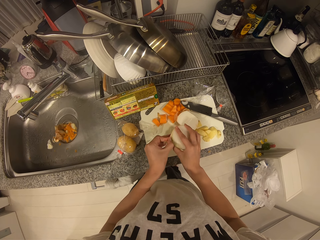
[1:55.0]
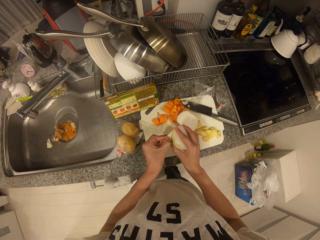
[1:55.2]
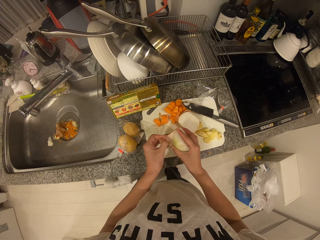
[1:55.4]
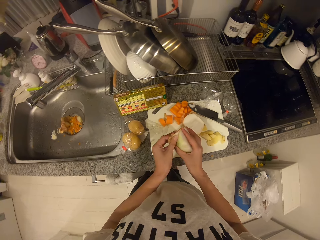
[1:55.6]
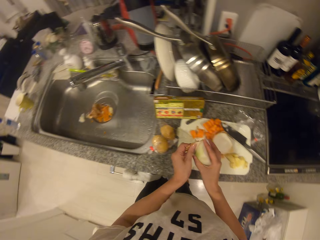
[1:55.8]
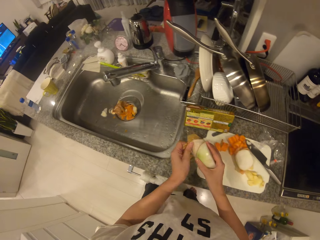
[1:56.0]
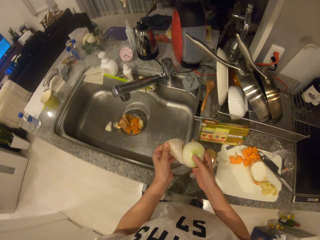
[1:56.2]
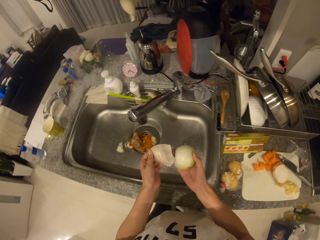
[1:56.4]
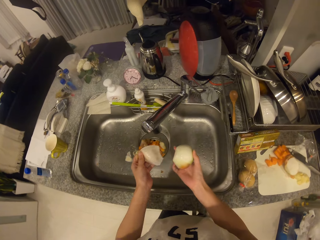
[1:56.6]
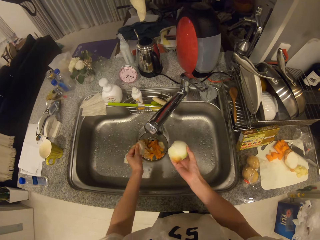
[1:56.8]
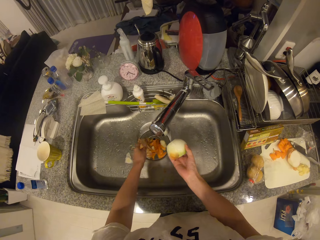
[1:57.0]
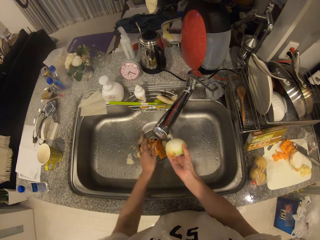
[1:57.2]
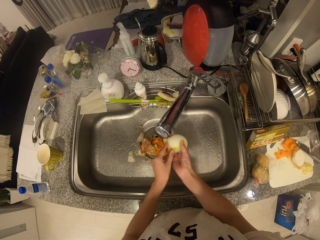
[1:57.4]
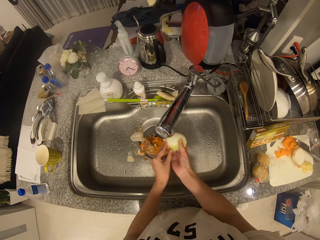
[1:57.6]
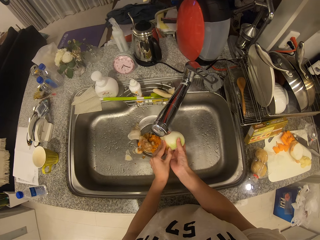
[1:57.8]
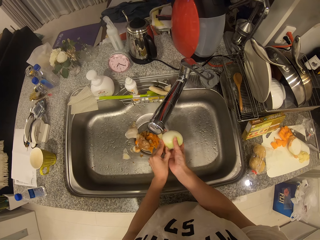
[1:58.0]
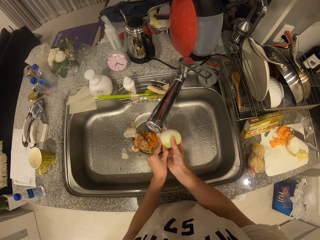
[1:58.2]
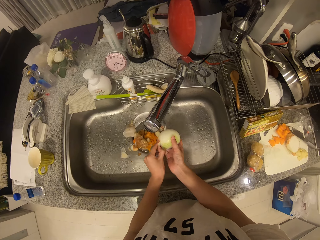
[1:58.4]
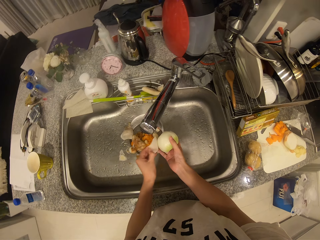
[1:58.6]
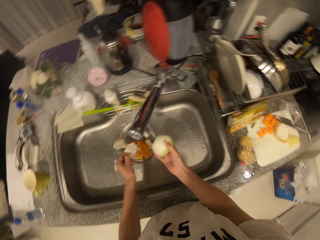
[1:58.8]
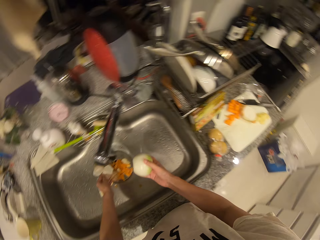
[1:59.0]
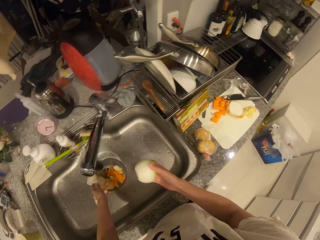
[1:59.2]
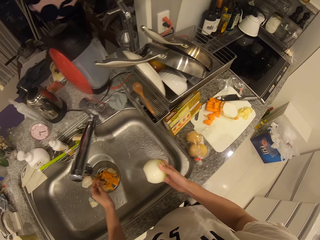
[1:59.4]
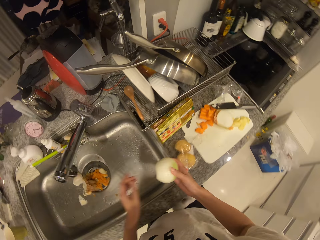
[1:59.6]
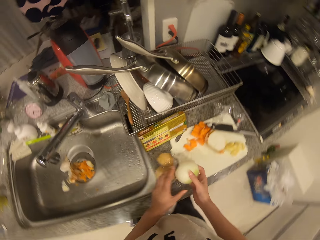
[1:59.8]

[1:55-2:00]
The camera wearer throws the peel into the sink with his left hand. He removes the peel of the onion with his left hand. He throws the peel into the sink with his left hand.

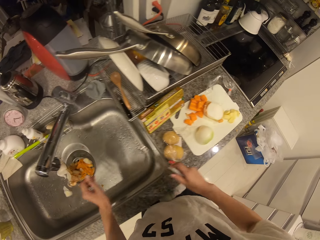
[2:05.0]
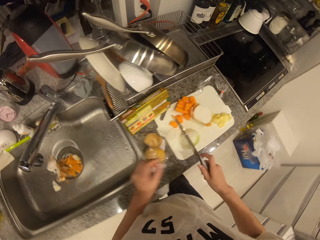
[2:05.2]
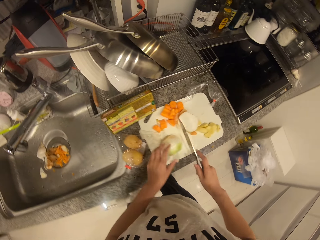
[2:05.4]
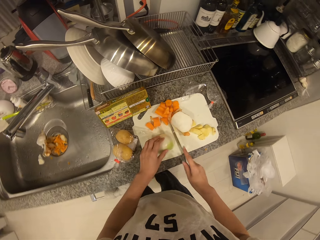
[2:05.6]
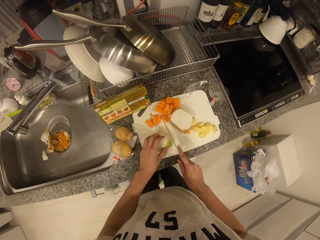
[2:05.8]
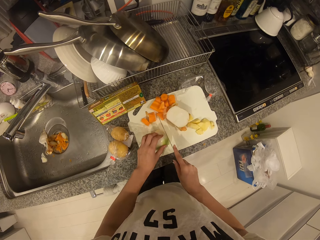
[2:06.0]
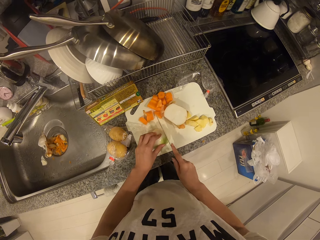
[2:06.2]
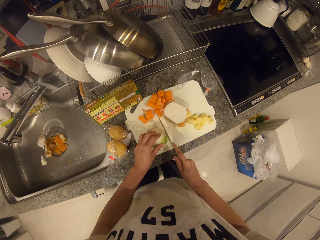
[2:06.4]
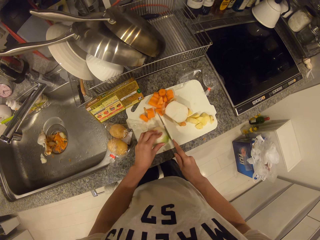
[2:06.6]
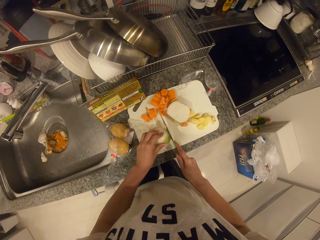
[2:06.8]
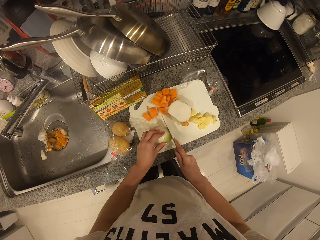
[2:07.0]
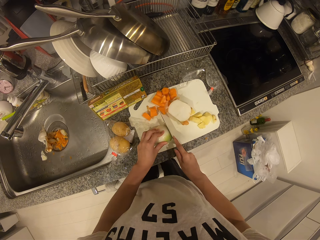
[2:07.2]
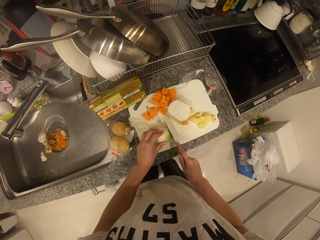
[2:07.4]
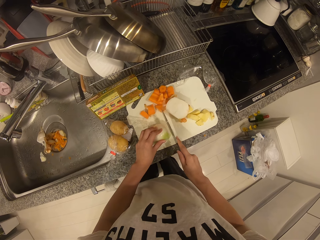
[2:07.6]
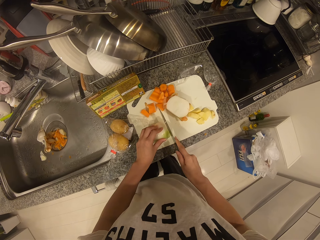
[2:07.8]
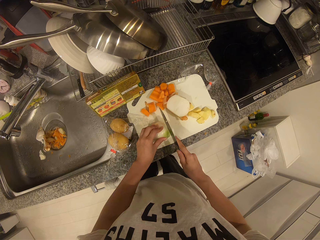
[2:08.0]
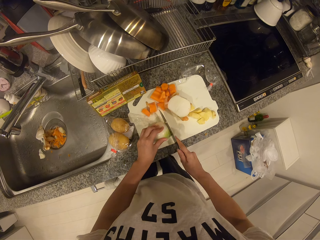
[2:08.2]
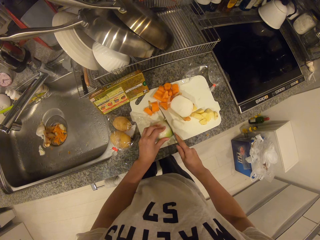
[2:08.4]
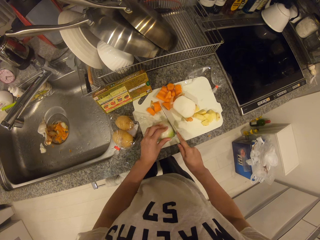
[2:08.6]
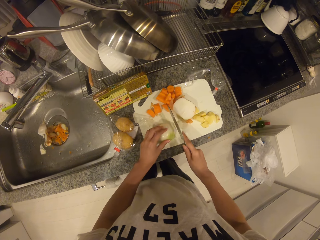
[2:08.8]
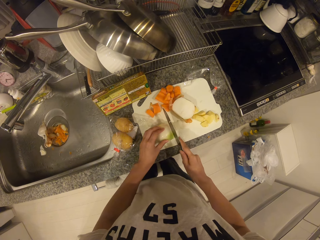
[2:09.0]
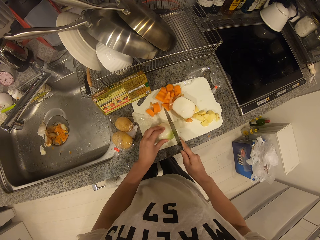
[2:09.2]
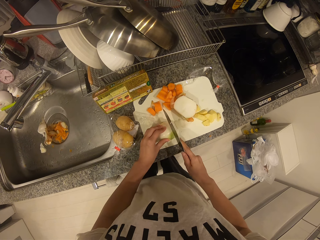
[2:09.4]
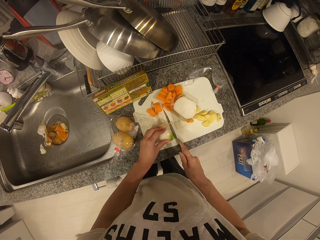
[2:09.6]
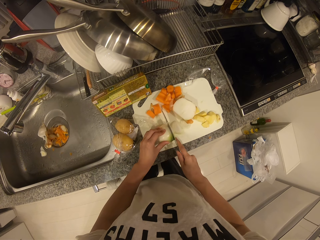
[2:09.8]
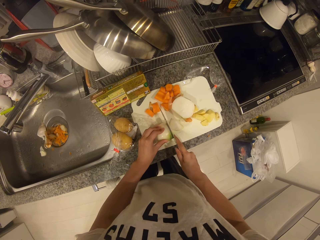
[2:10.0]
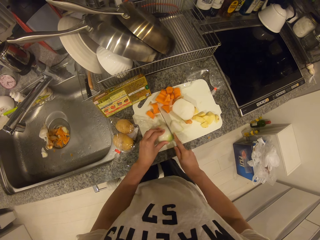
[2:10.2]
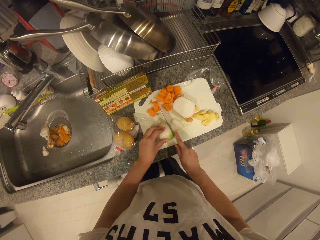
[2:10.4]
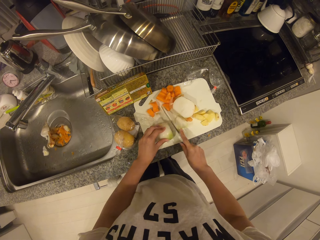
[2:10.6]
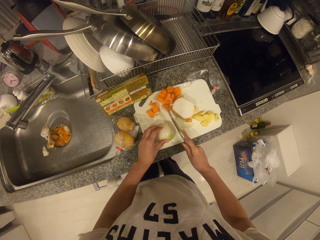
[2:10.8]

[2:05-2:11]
The camera wearer cuts the onion into pieces with the knife in his right hand.

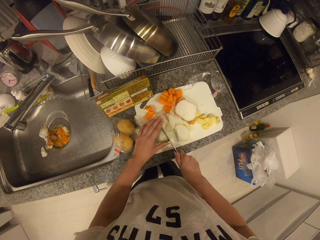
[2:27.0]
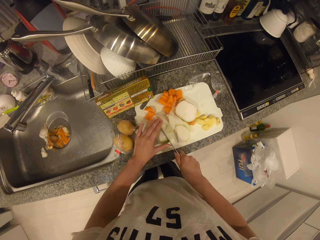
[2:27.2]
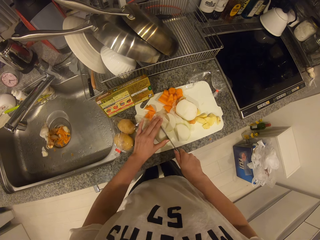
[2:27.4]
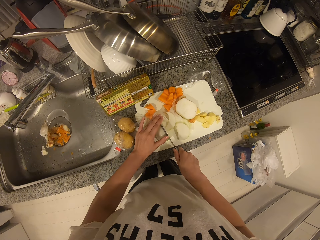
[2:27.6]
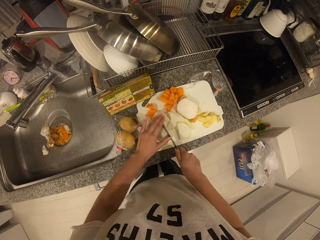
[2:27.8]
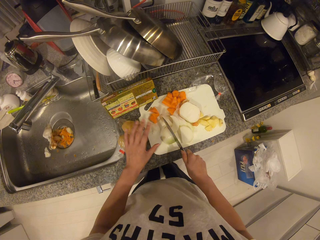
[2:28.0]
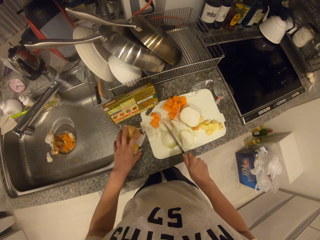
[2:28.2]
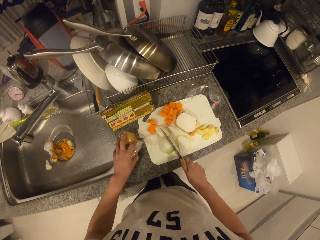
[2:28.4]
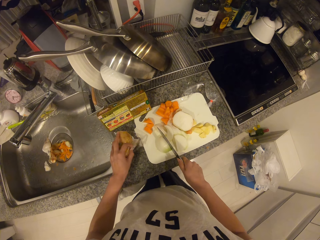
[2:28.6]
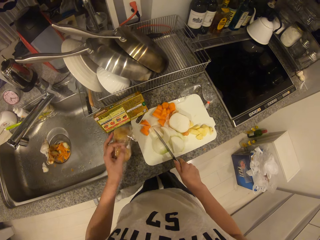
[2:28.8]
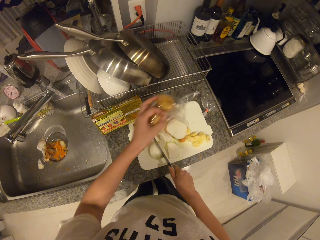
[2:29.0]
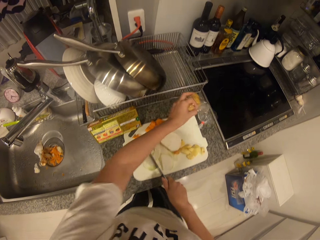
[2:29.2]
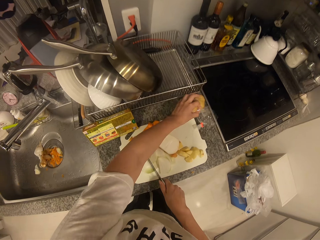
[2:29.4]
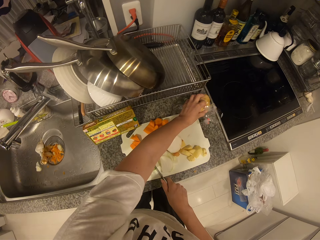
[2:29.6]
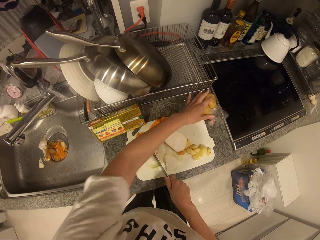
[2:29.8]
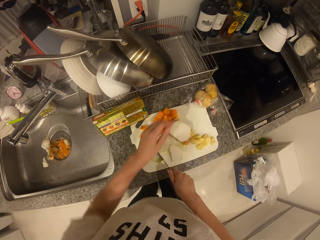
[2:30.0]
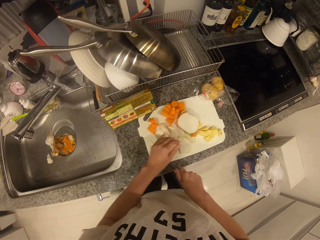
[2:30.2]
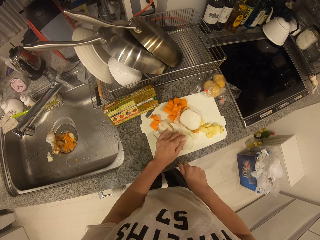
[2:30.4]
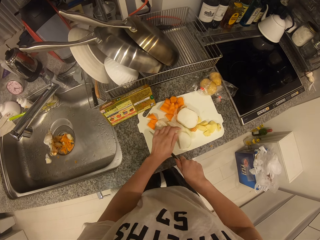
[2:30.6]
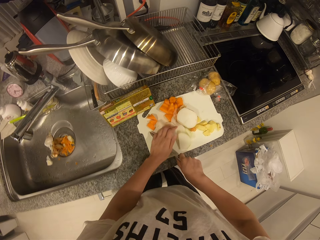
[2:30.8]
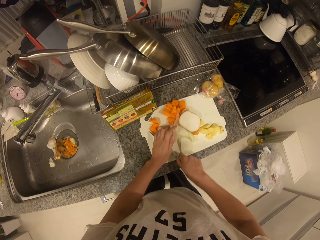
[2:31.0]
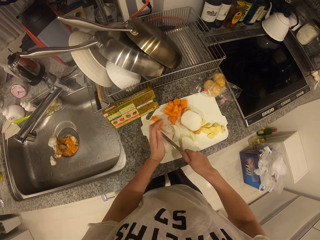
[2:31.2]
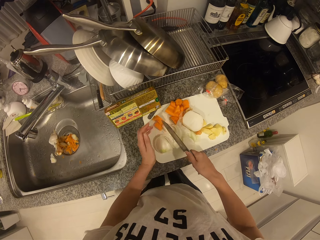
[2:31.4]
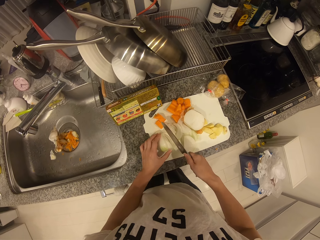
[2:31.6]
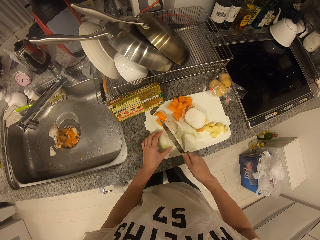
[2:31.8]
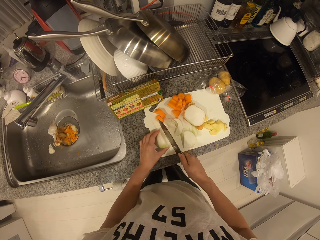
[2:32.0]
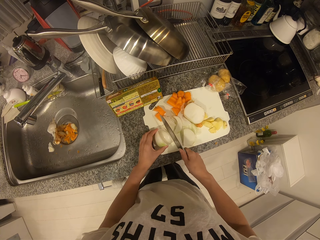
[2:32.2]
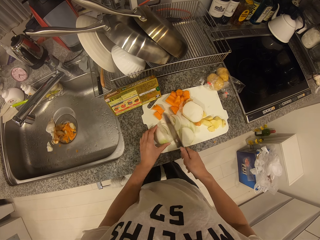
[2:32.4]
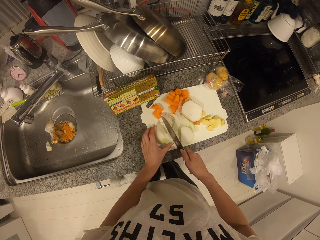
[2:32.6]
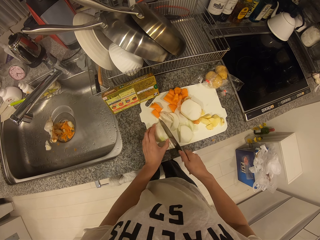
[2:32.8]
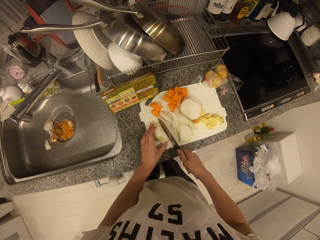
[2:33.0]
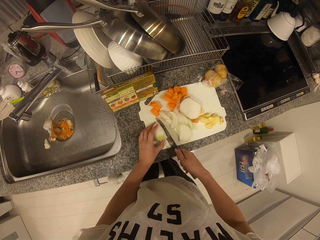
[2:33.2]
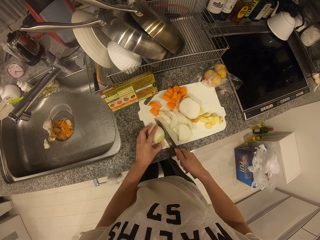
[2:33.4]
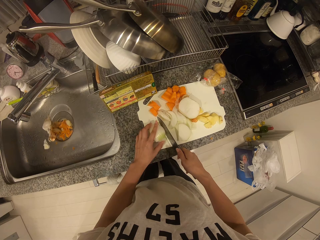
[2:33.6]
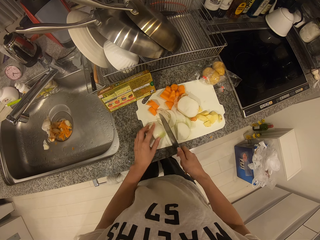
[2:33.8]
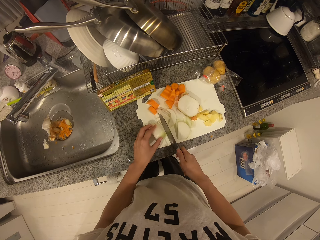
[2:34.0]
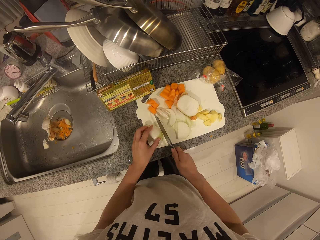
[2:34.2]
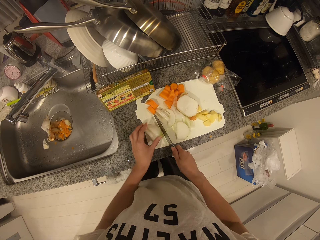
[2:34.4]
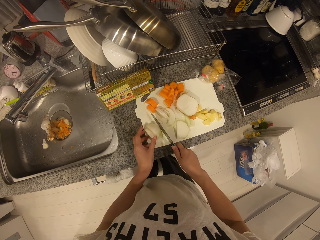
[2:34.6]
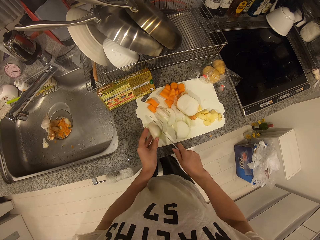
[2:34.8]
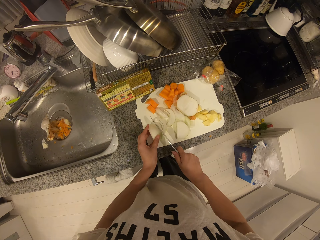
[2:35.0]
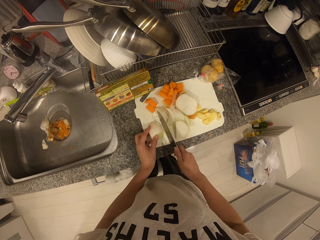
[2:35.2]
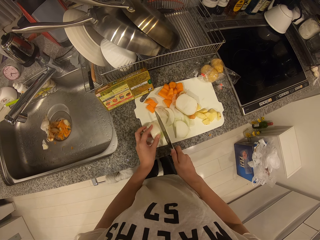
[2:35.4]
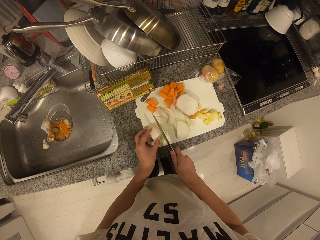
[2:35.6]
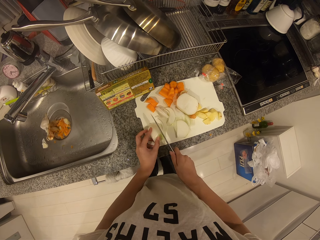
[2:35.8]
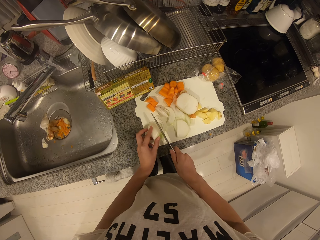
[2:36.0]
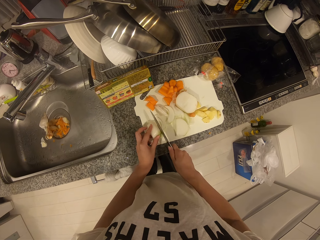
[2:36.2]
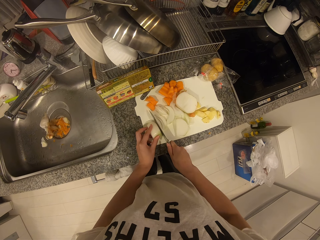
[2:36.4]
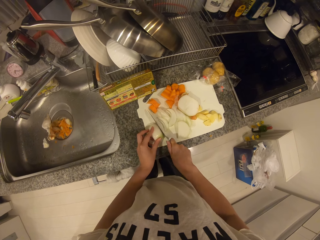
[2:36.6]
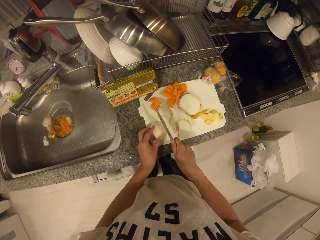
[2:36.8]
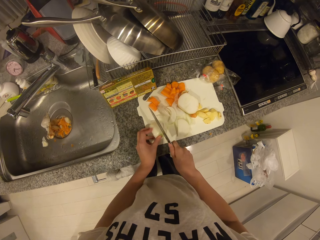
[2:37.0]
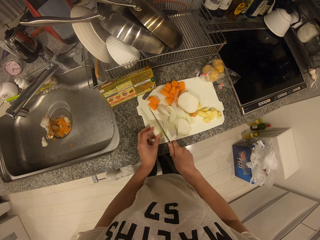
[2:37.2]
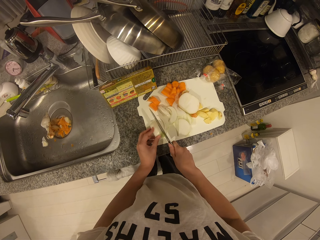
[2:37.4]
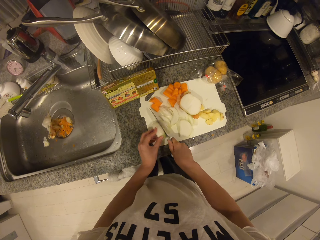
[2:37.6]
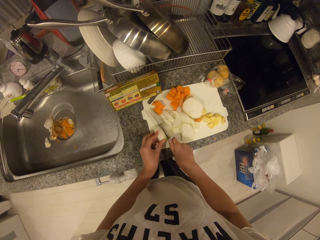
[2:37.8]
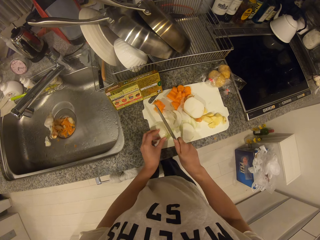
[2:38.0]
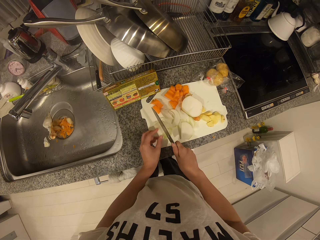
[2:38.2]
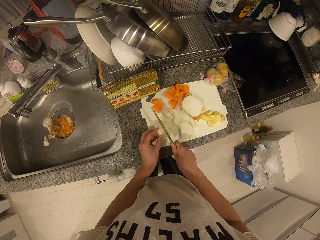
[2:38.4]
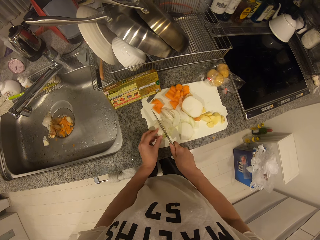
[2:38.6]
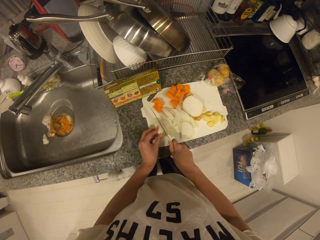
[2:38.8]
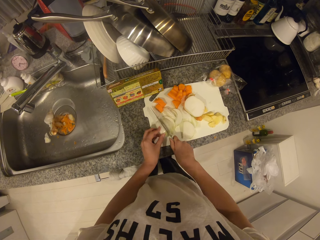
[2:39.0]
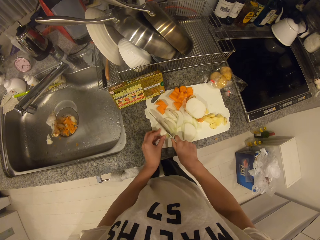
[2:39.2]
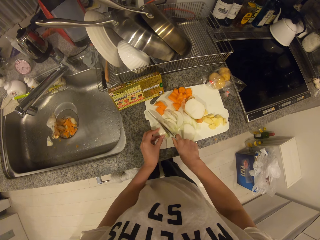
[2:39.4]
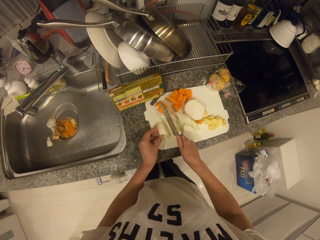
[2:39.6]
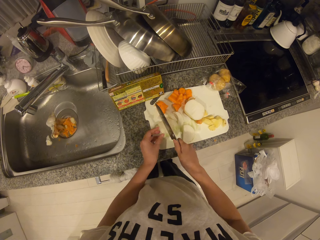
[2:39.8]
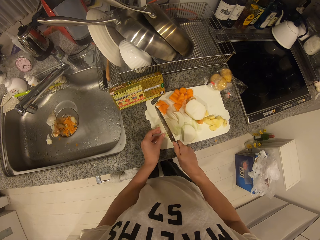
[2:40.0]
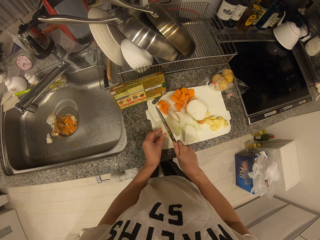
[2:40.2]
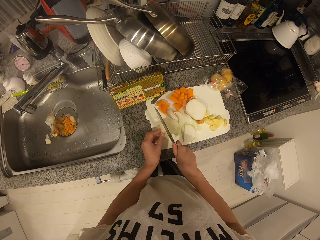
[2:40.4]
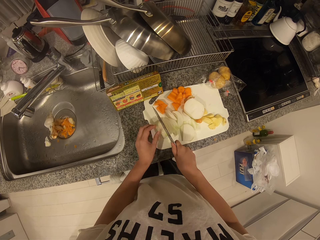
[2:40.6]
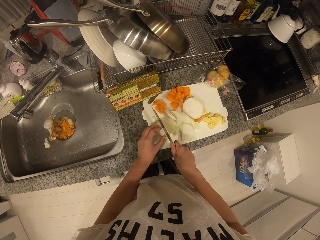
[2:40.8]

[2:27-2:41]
The camera wearer picks a pack of snacks from the table with his left hand. He drops the pack of snacks on the table with his left hand. He cuts the onion on the cutting board with the knife. He adjusts the onion on the cutting board with his left hand. He cuts the onion on the cutting board with the knife.
